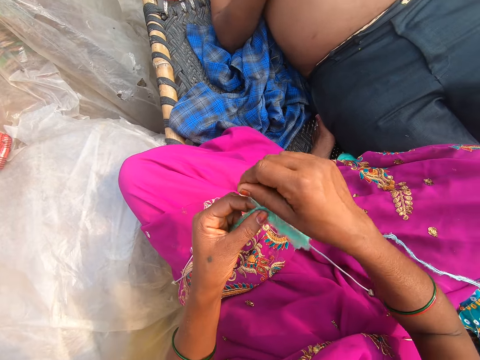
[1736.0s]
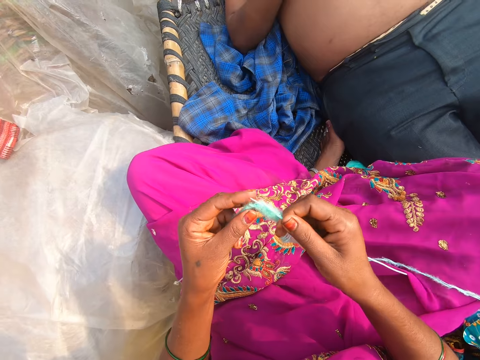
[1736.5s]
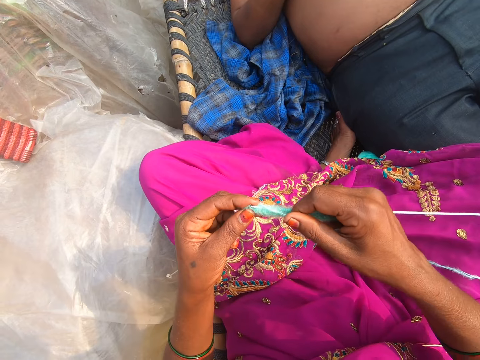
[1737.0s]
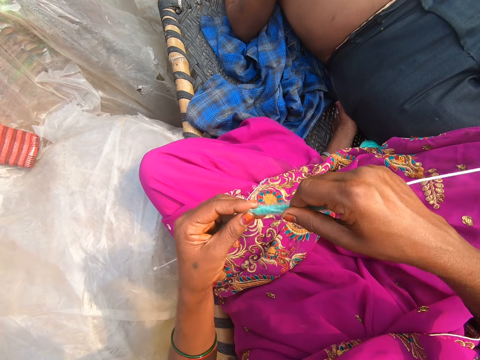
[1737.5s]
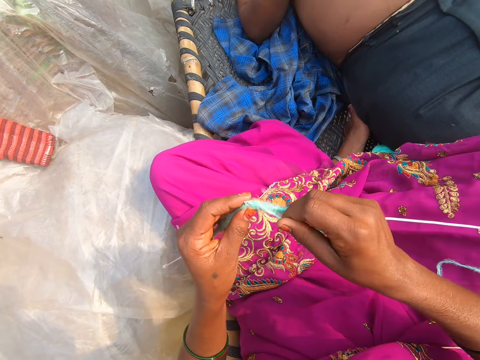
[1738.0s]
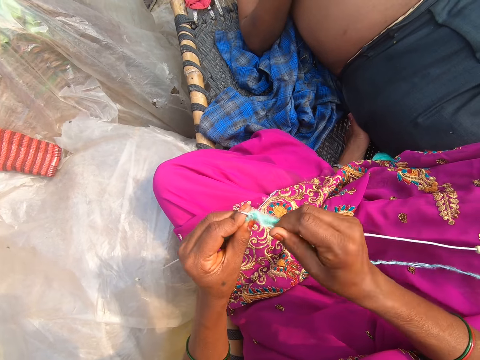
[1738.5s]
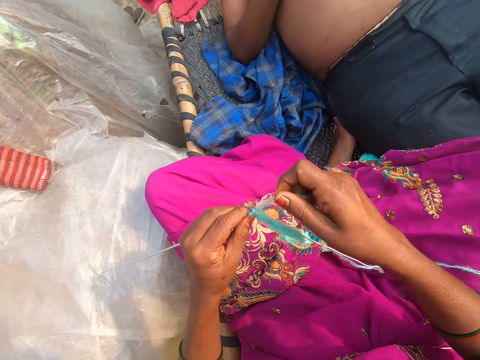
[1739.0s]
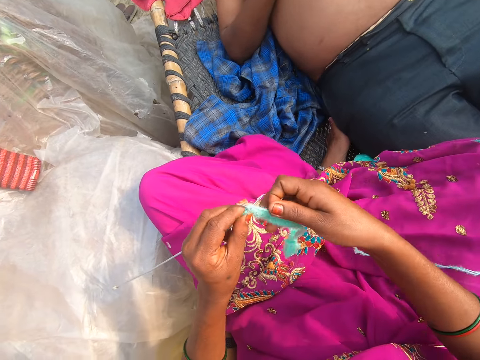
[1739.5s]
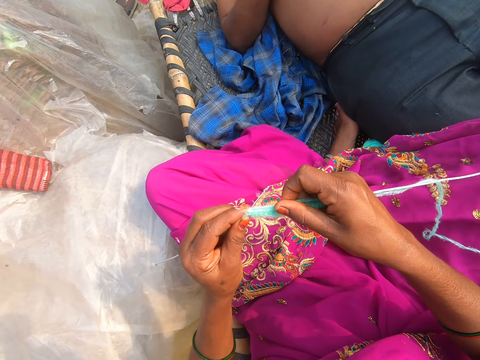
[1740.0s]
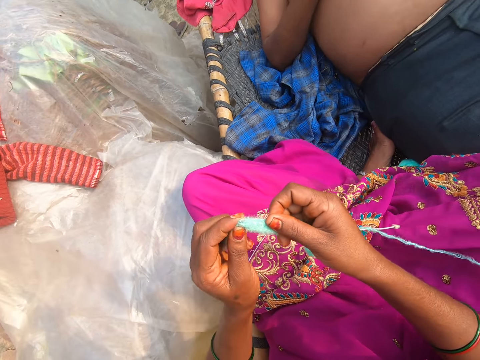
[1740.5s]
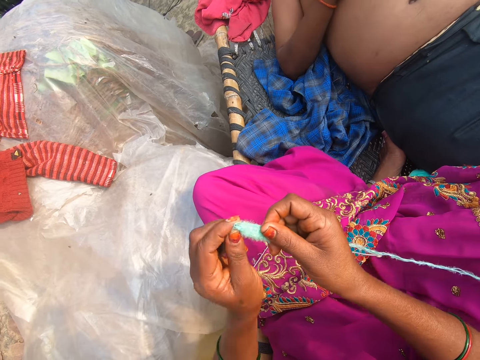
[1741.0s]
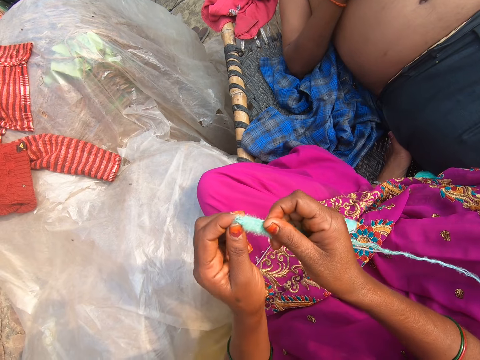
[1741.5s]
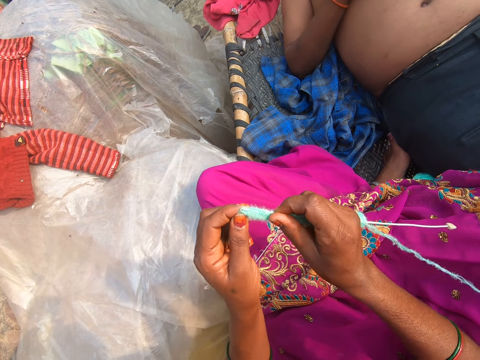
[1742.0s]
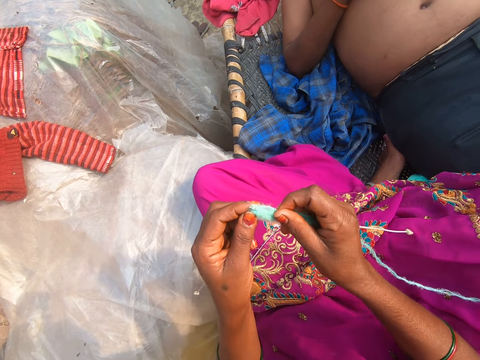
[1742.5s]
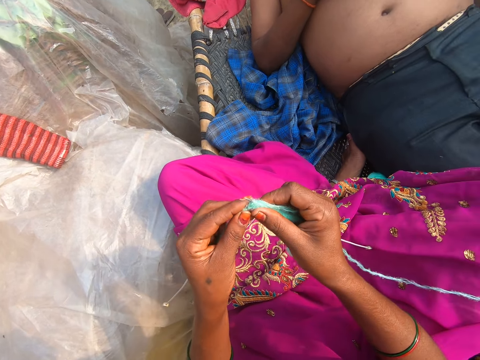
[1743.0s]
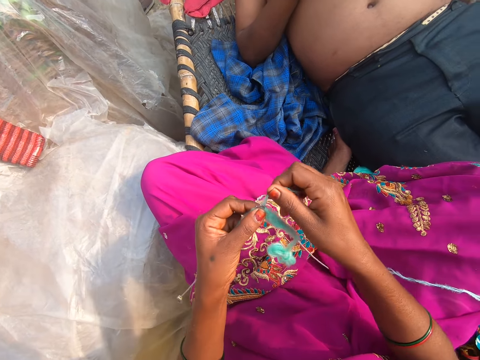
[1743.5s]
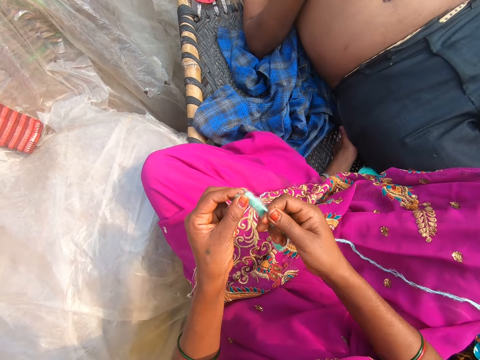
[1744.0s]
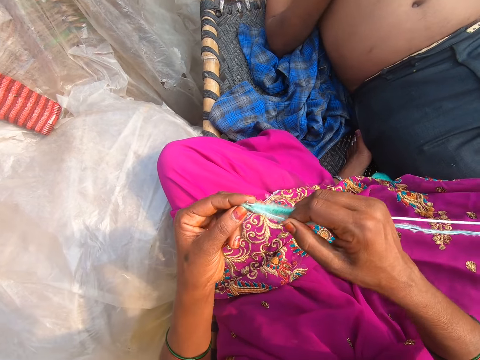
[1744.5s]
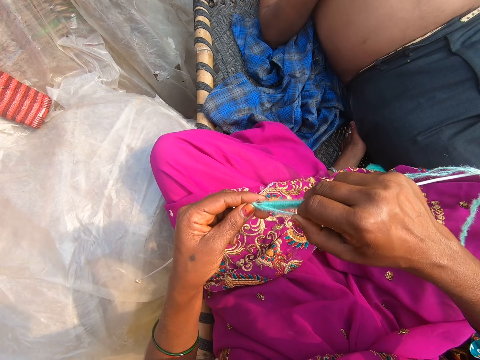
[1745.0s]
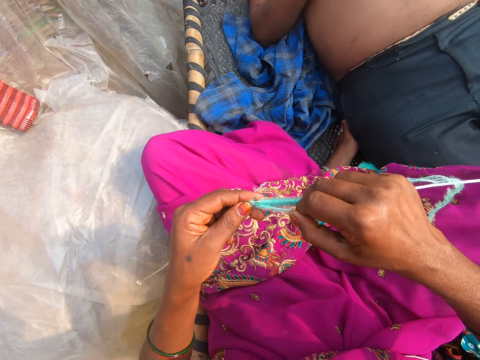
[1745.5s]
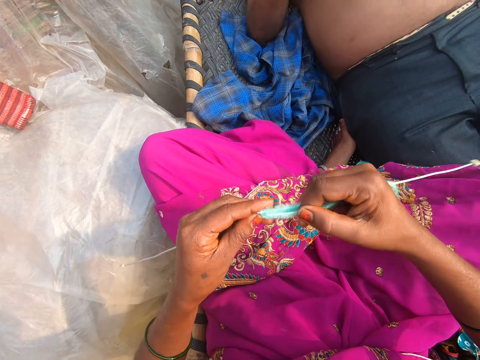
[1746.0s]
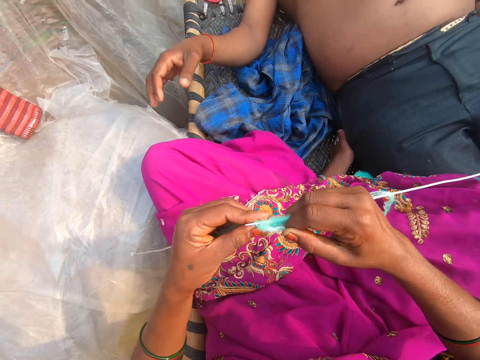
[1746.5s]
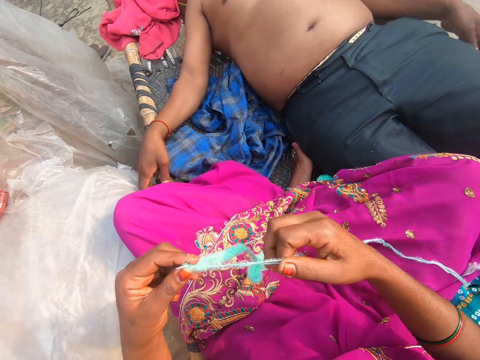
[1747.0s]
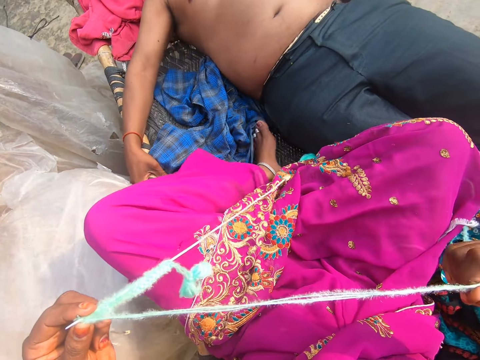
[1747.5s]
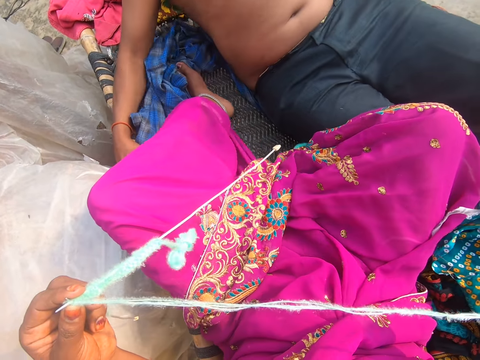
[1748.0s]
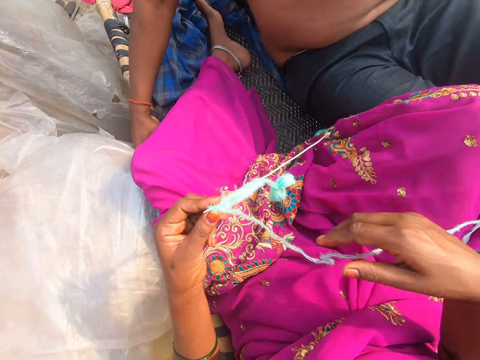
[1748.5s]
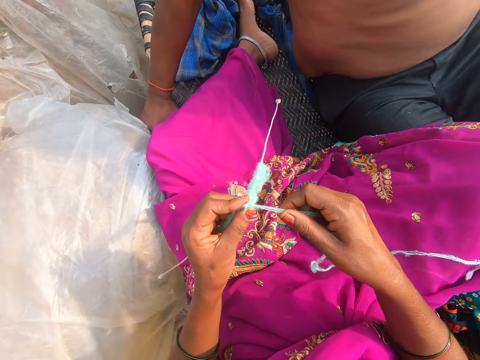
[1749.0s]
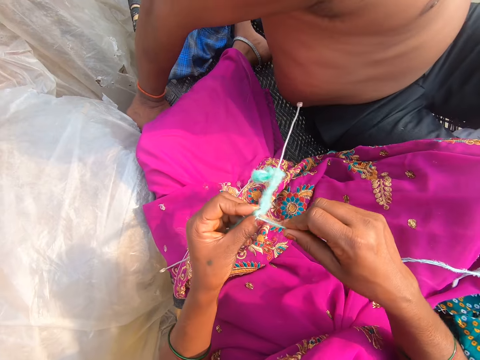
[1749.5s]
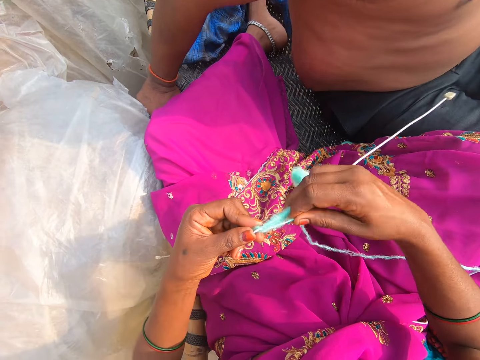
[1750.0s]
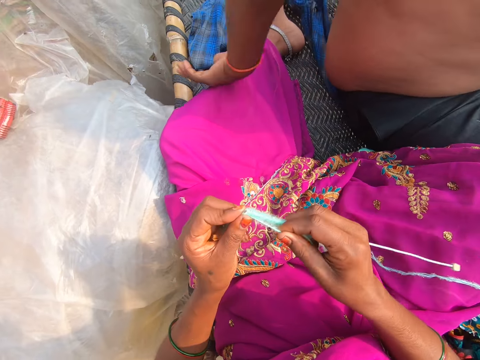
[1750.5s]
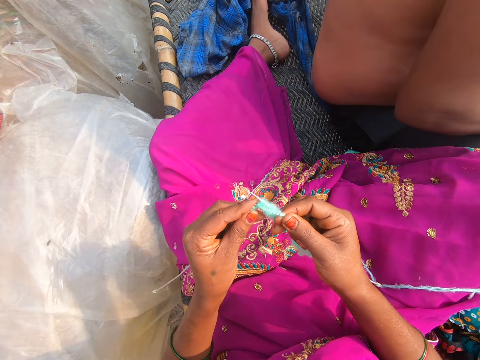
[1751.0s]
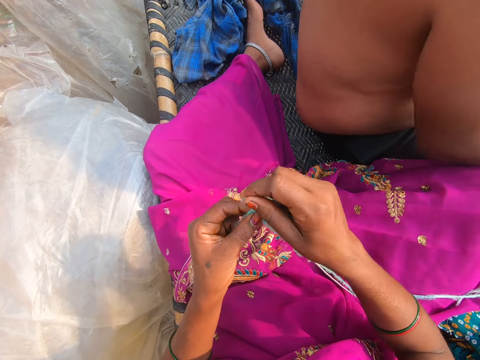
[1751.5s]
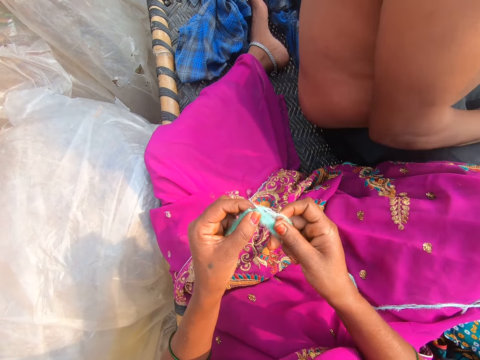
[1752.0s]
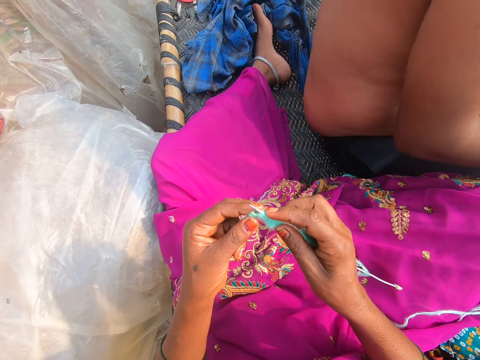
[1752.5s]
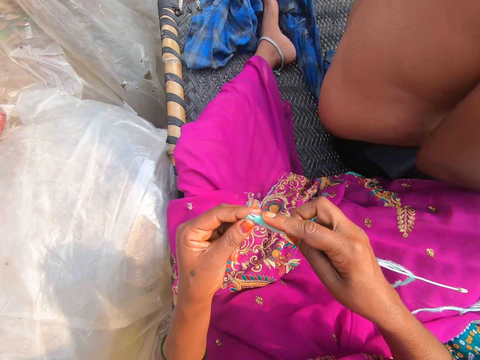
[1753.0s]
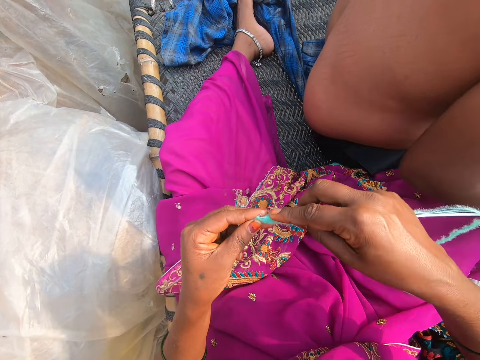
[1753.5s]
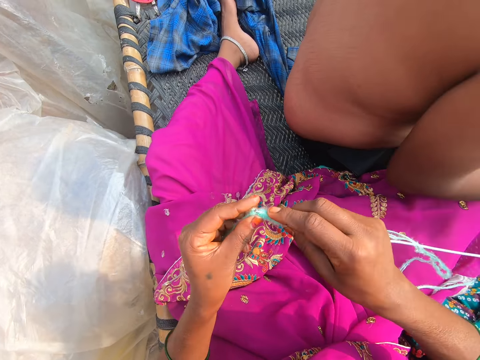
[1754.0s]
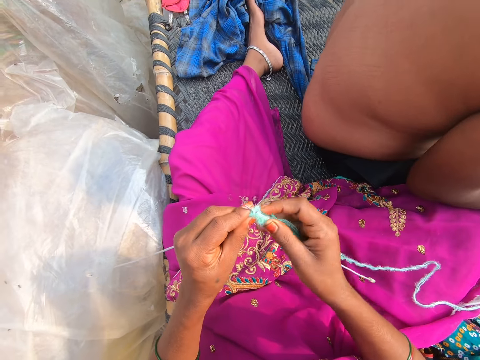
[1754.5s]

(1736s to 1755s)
The camera wearer pulls the thread. A man sits upright. The camera wearer converses and knits.

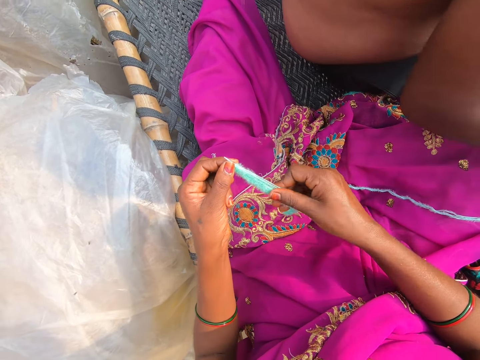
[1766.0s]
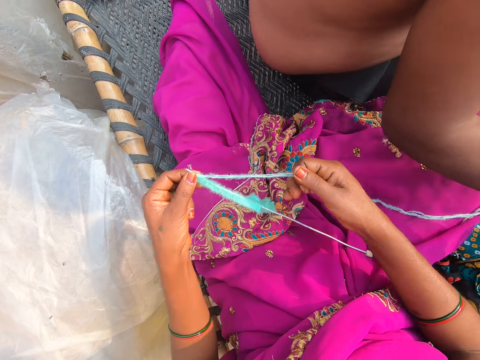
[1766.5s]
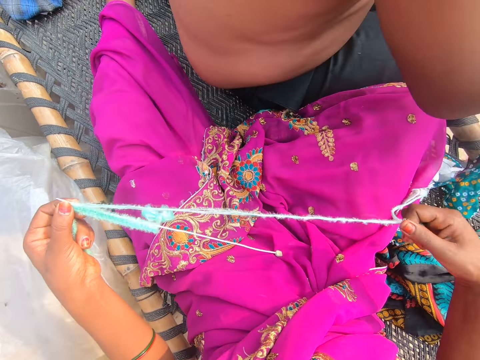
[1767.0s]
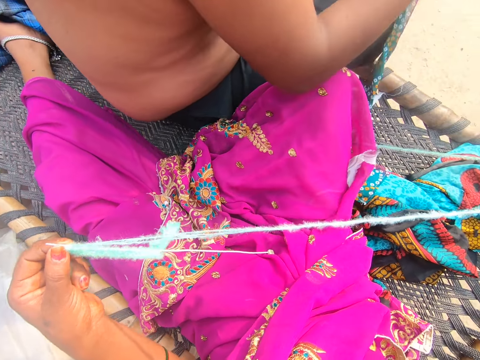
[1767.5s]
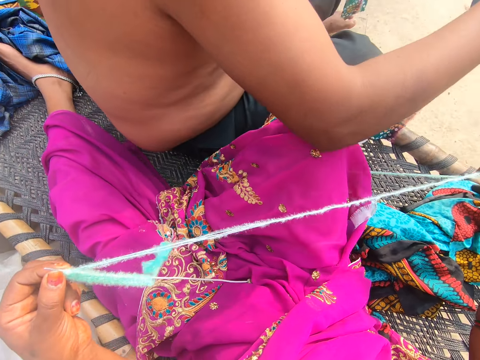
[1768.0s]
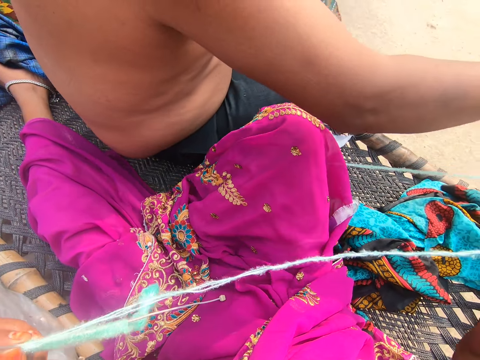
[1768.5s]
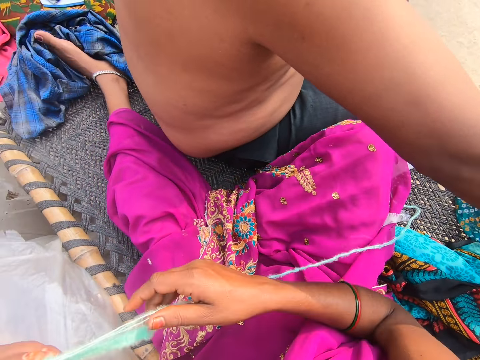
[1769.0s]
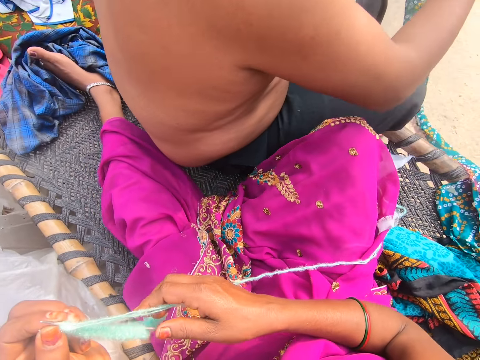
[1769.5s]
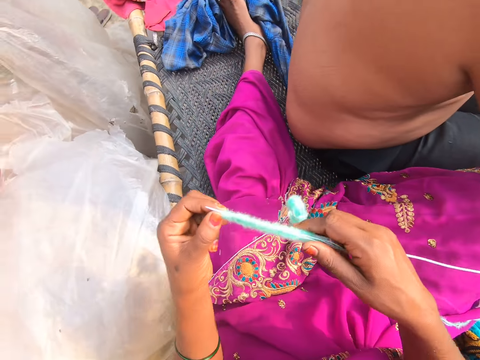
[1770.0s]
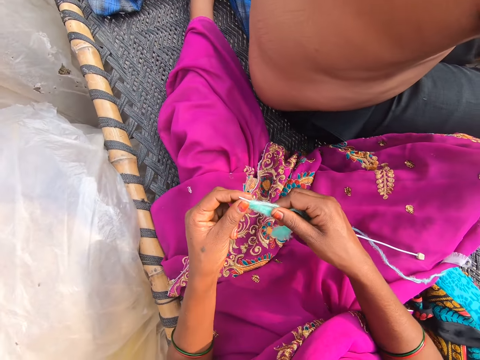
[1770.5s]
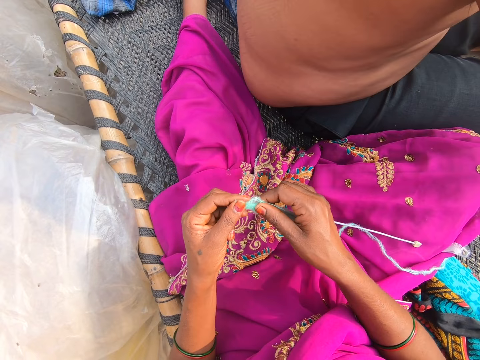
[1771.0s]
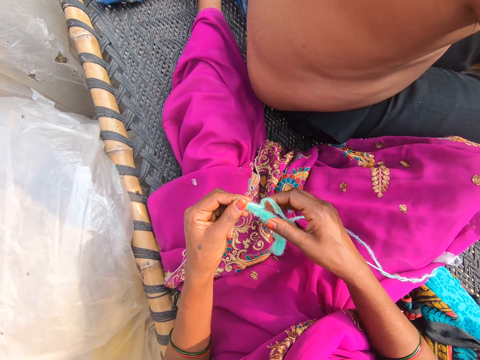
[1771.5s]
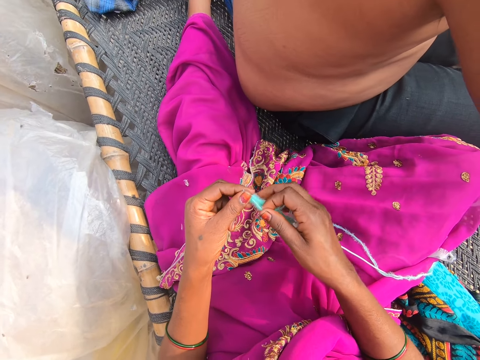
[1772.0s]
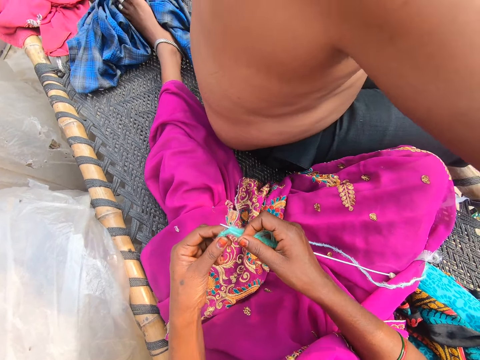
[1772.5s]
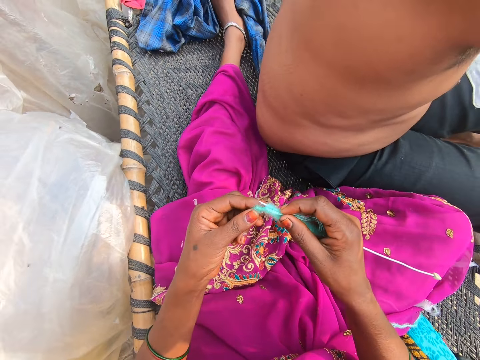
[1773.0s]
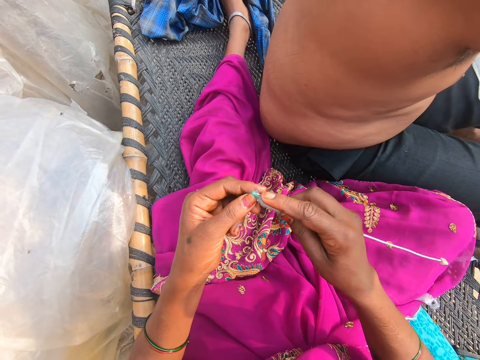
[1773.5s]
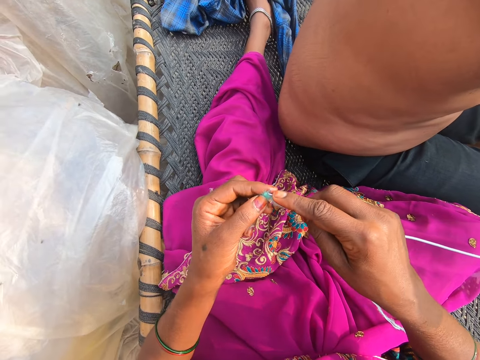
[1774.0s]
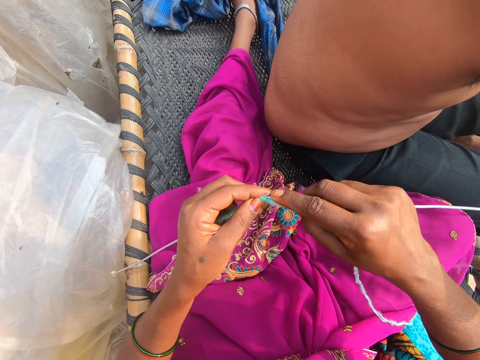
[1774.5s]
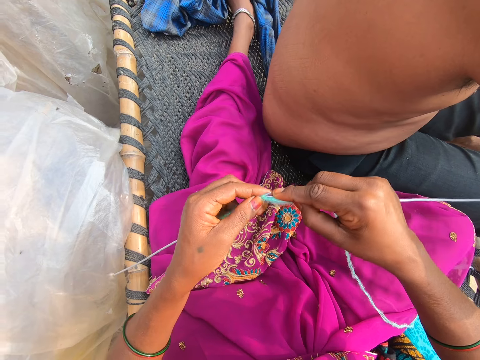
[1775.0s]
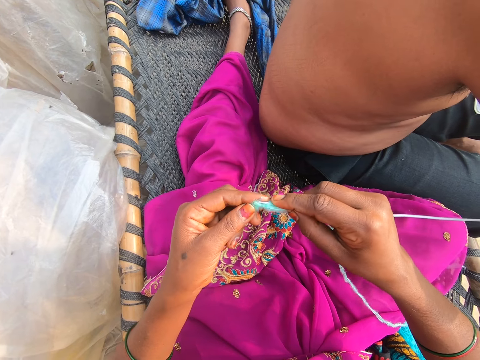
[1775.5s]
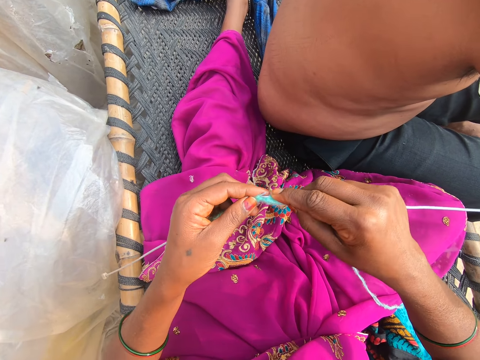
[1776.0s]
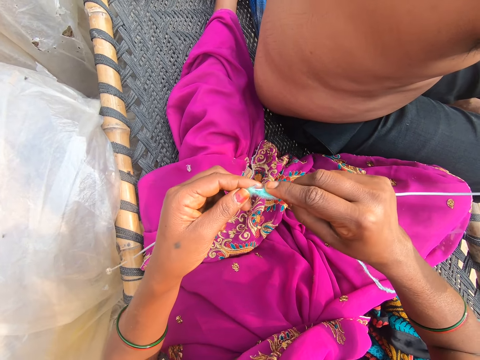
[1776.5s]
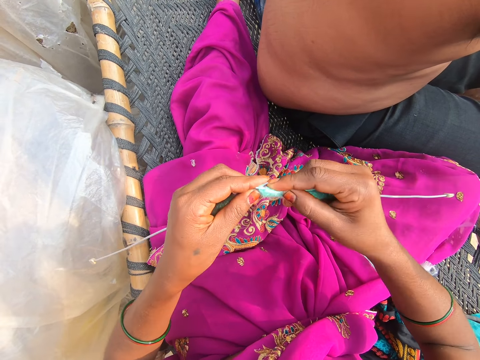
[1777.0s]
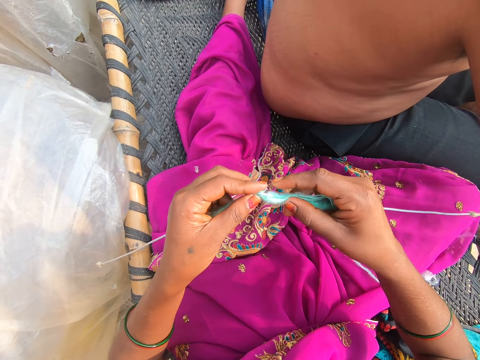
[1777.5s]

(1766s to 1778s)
The camera wearer converses and pulls the thread. A man holds a scarf. The camera wearer knits. The man converses with the camera wearer.
